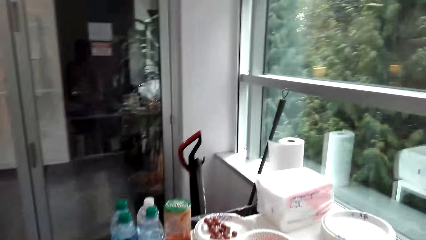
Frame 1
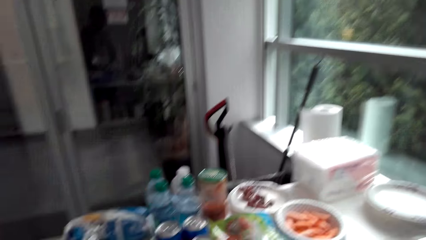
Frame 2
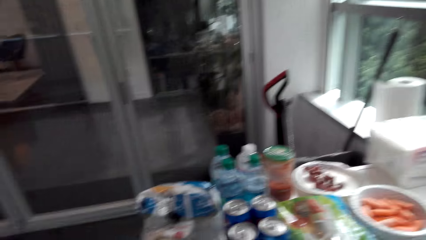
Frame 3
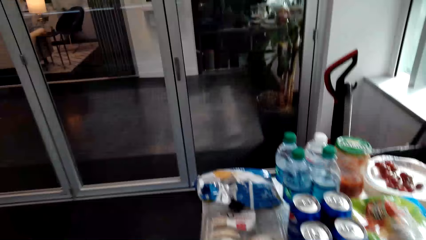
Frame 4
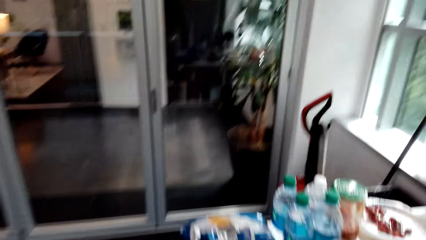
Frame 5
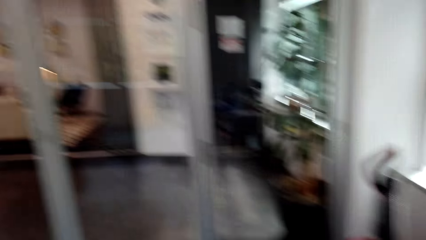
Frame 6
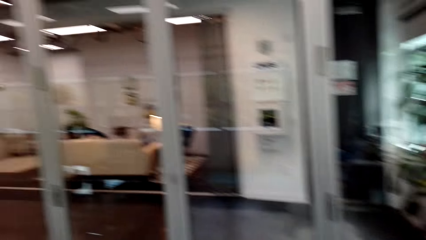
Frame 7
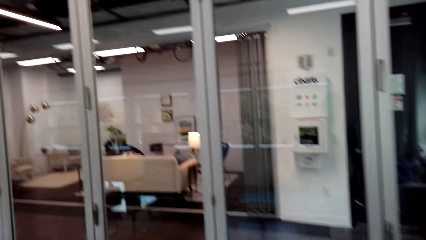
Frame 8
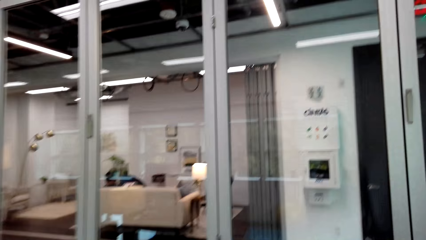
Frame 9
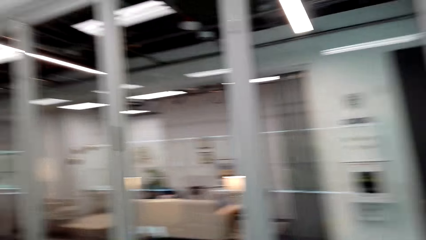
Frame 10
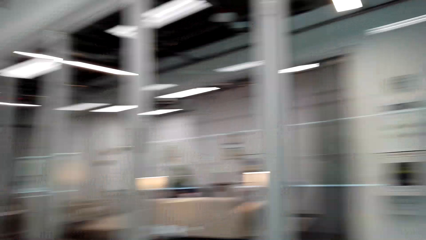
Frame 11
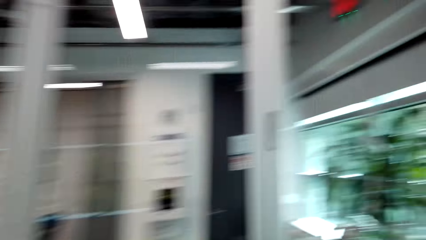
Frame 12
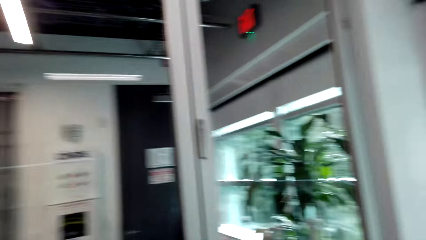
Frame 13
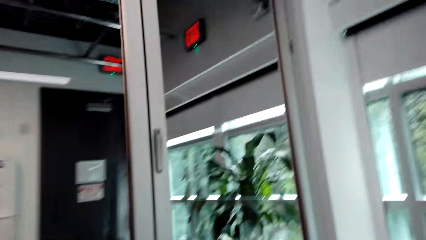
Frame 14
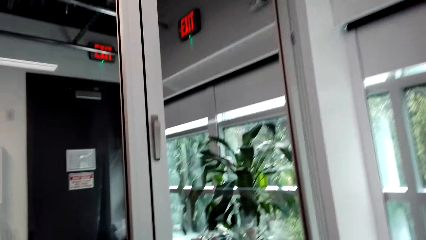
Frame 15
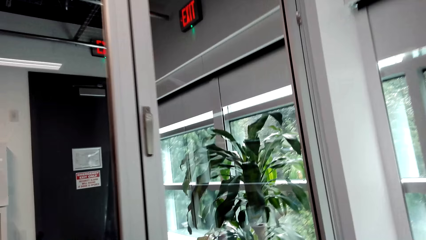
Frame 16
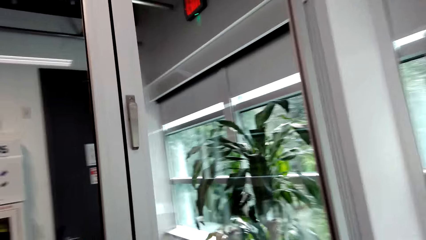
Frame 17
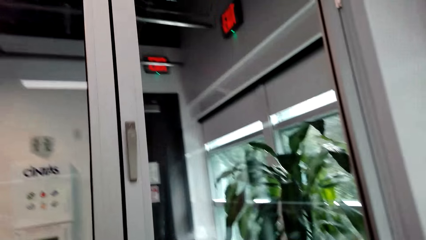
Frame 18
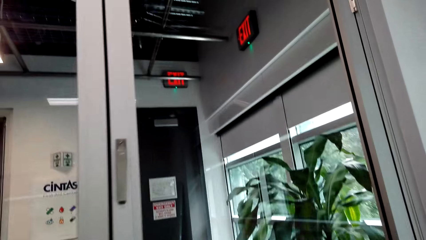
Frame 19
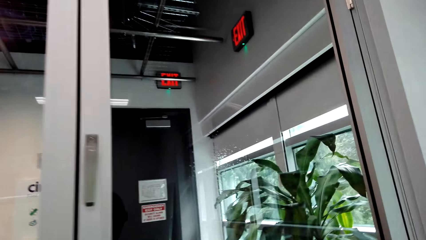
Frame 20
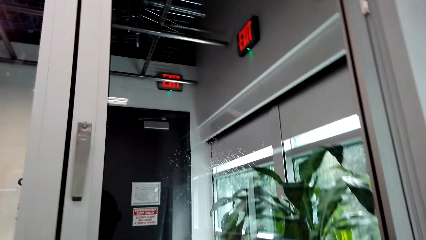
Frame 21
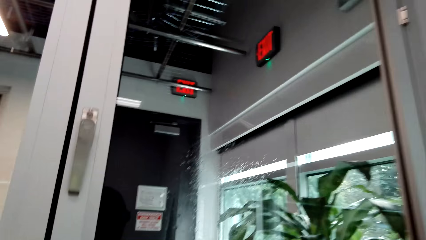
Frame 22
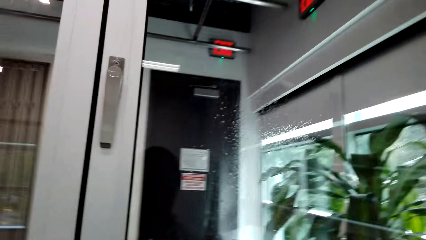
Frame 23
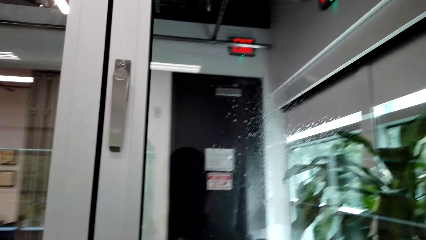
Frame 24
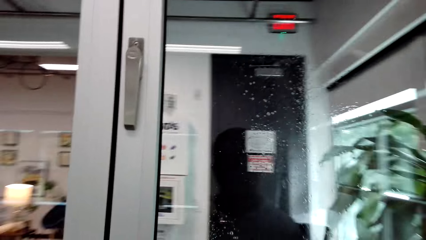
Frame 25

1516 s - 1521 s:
The camera wearer sprays the glass door.

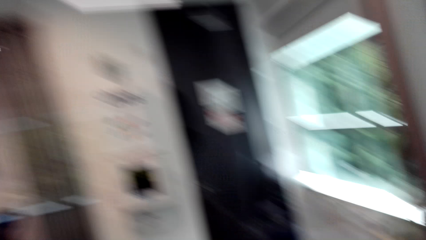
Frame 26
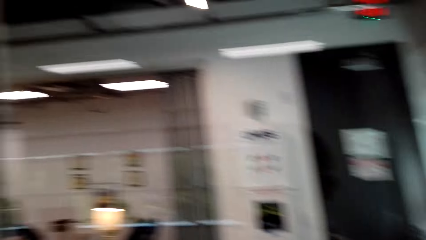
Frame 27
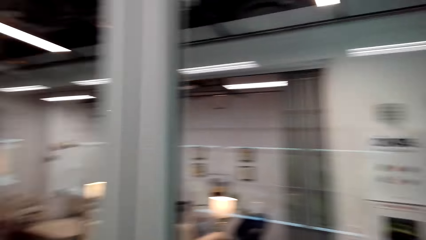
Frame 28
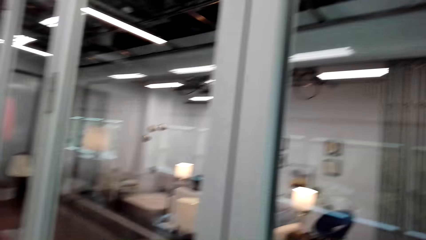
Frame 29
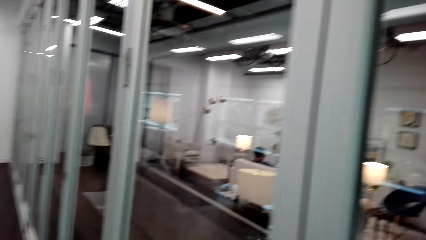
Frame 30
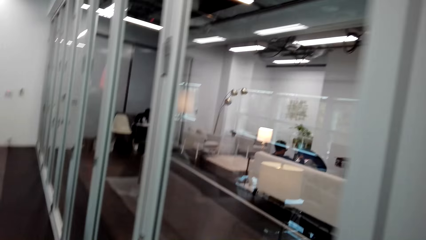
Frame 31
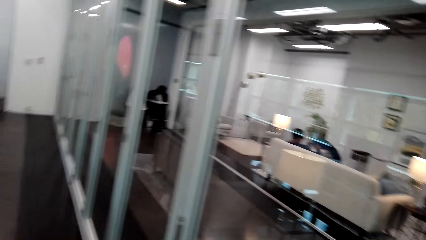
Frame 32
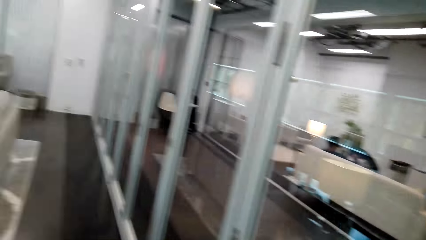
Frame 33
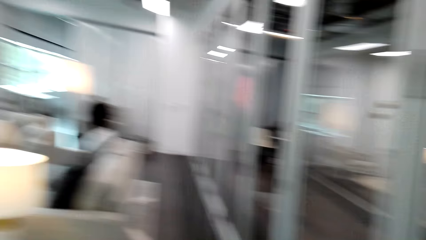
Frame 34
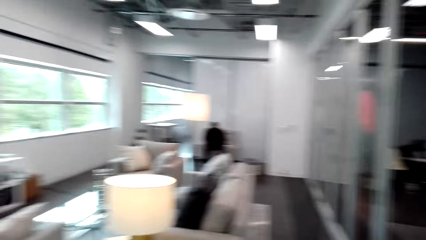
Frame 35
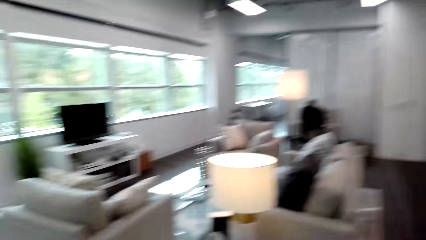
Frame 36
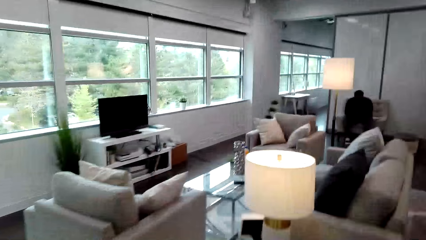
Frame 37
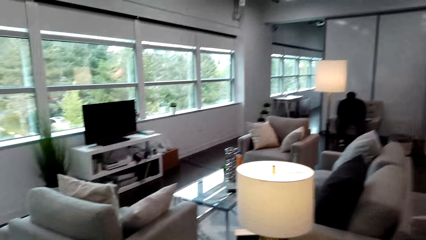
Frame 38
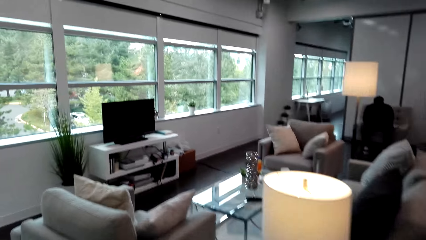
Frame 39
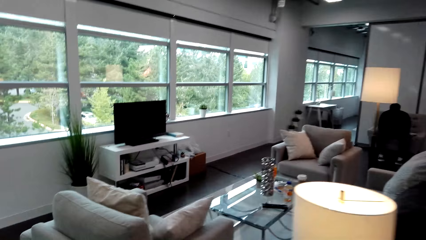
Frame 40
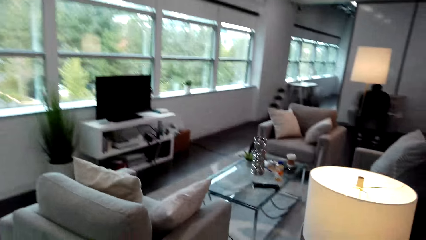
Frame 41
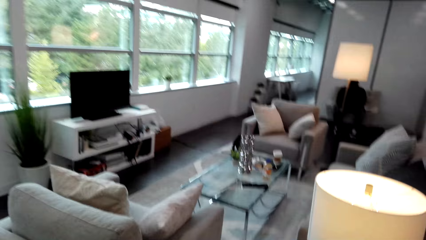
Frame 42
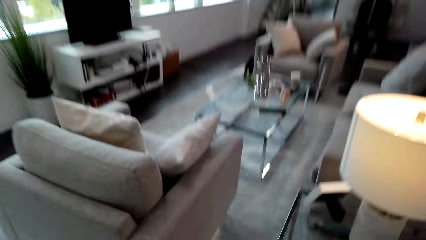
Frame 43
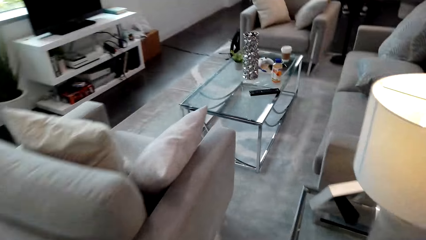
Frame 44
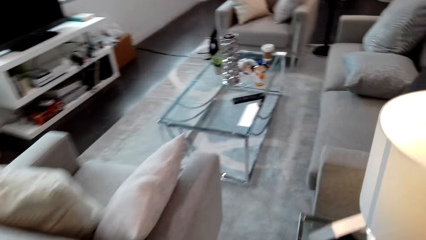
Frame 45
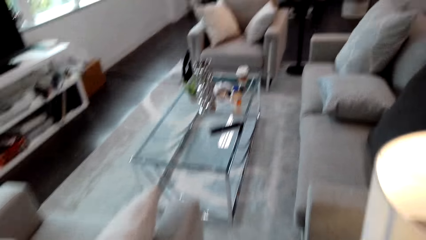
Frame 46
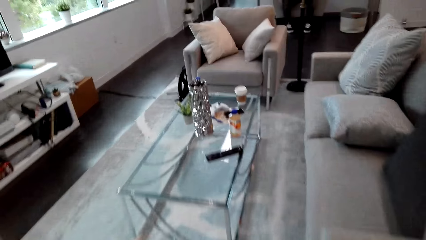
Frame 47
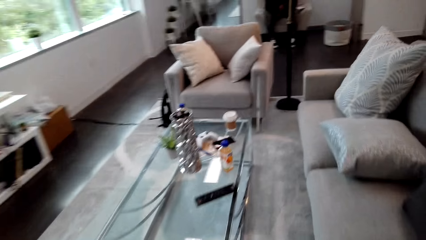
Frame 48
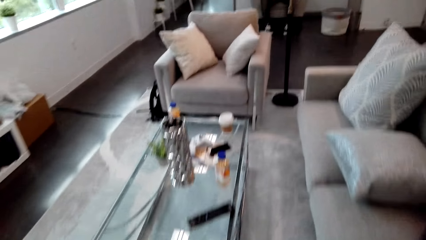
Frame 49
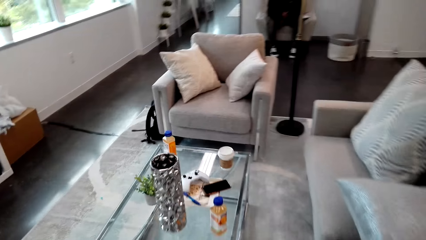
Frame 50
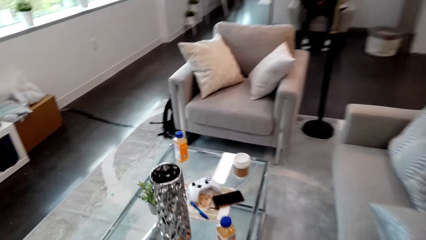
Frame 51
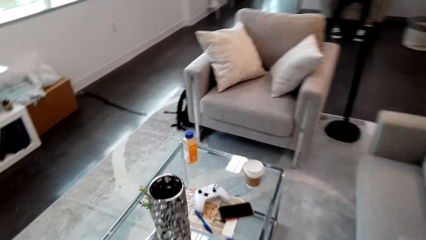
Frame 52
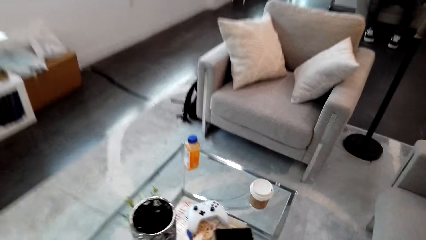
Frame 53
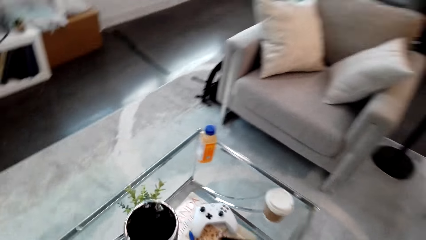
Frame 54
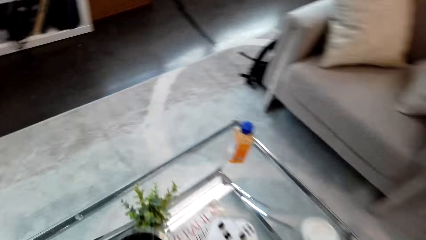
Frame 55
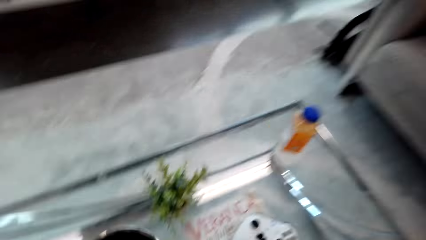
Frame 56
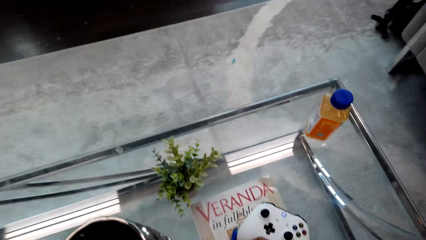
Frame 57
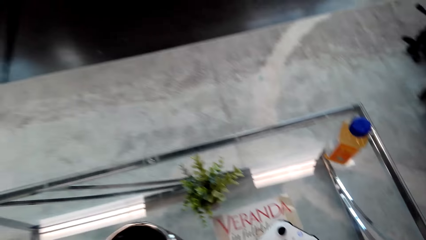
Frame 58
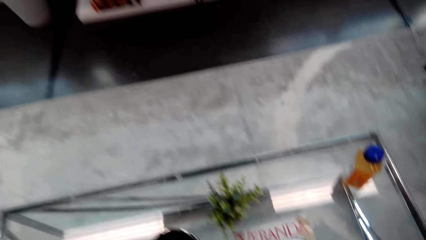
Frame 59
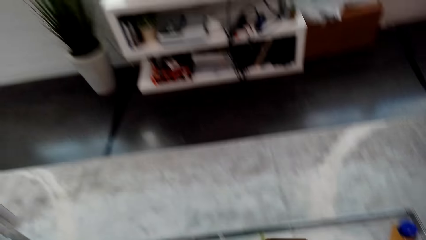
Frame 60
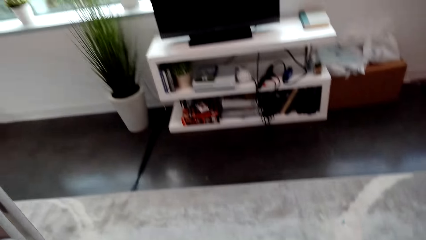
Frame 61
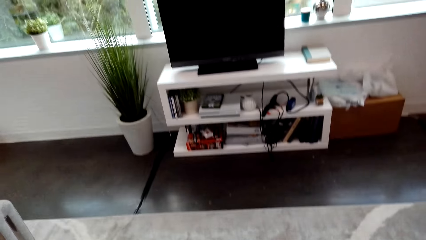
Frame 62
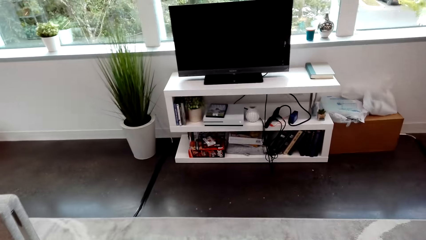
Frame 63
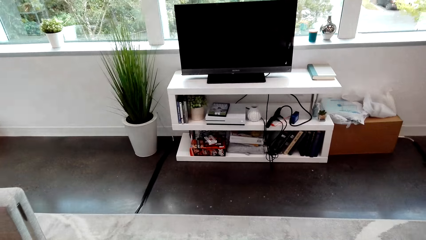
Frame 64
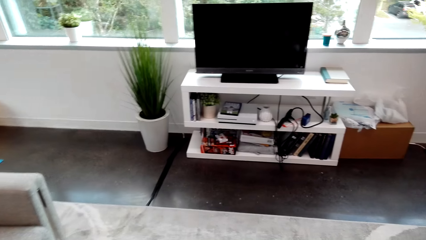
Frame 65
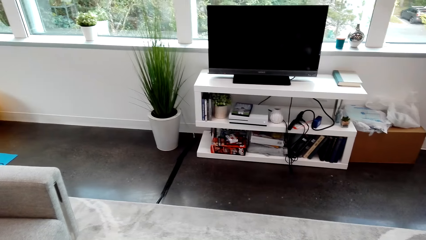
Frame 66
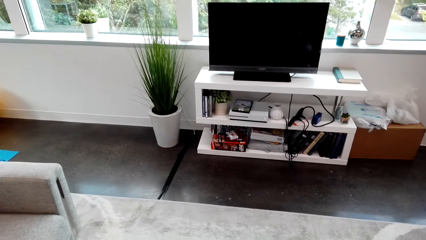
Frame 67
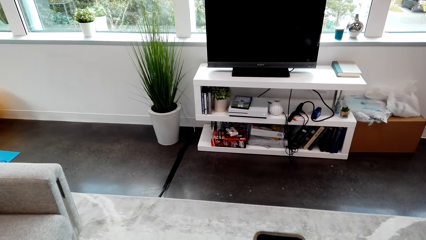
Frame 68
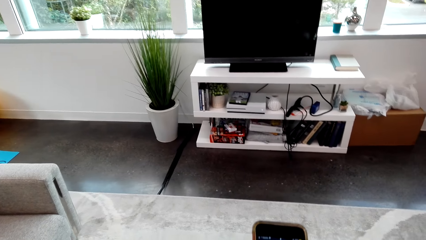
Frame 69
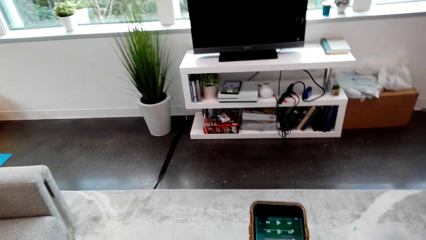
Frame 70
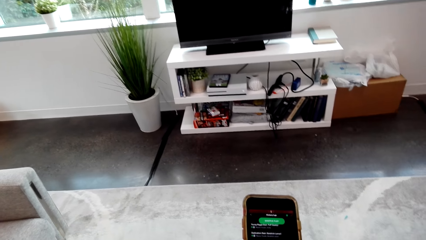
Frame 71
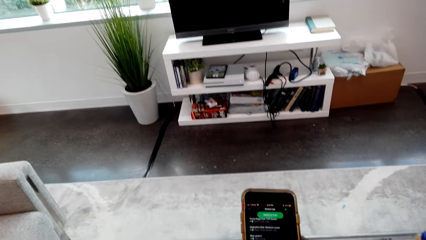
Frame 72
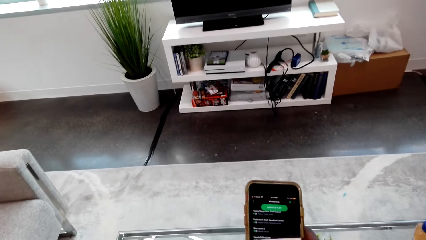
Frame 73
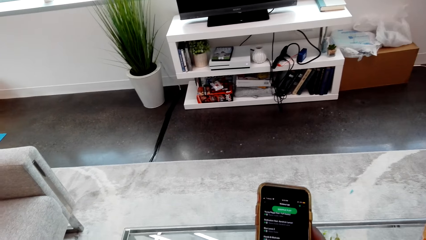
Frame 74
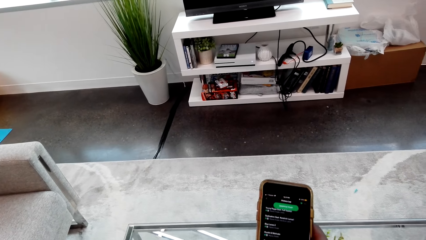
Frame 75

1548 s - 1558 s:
The camera wearer walks around the room. They pick a mobile phone from the table. They browse the mobile phone.
